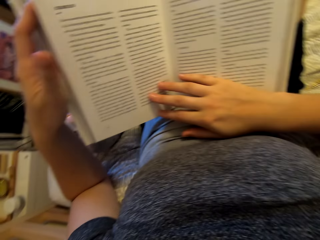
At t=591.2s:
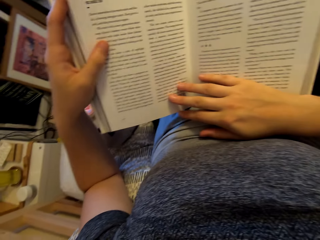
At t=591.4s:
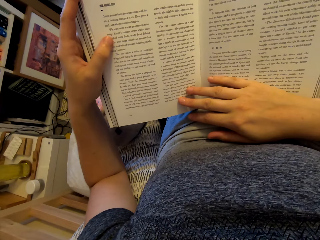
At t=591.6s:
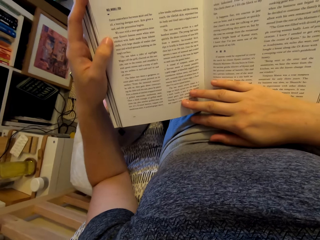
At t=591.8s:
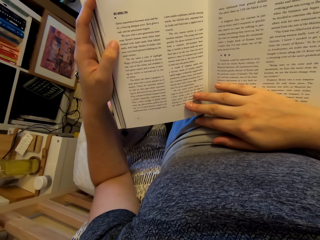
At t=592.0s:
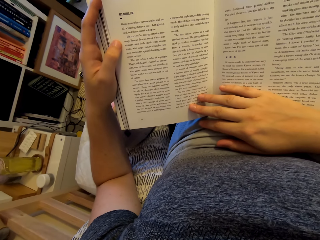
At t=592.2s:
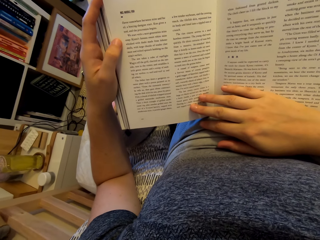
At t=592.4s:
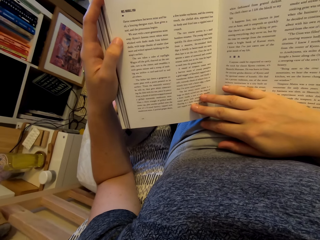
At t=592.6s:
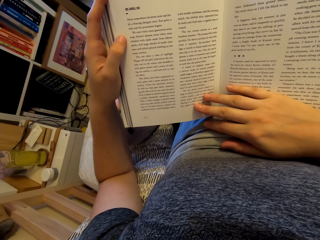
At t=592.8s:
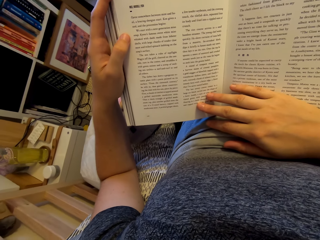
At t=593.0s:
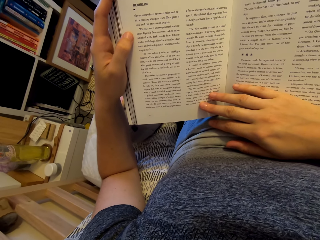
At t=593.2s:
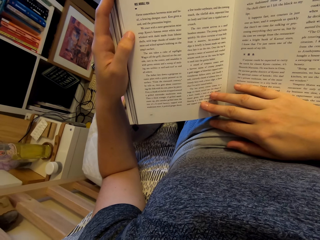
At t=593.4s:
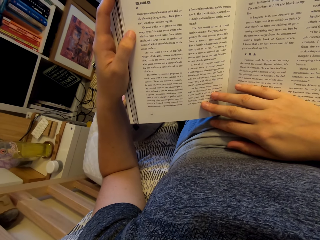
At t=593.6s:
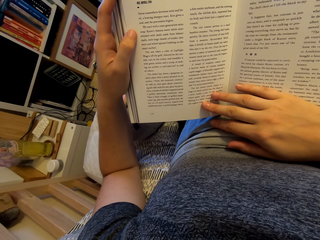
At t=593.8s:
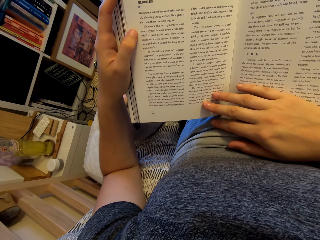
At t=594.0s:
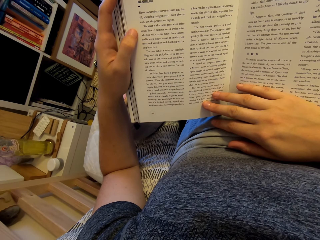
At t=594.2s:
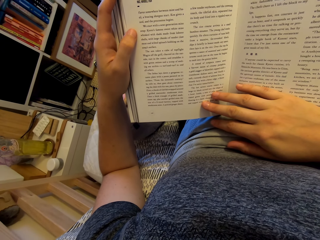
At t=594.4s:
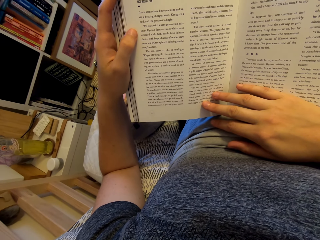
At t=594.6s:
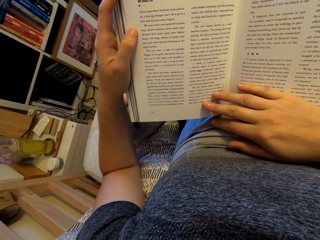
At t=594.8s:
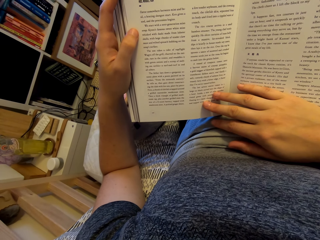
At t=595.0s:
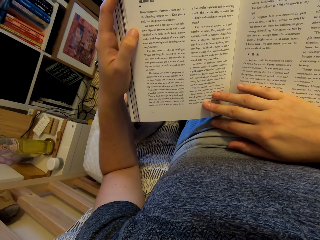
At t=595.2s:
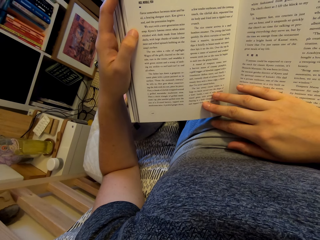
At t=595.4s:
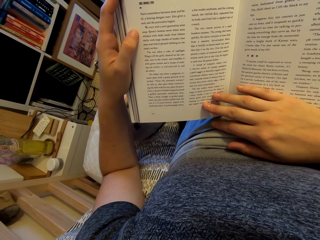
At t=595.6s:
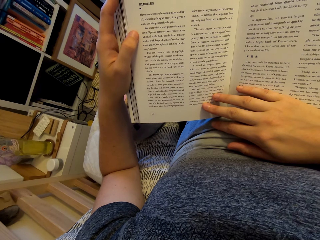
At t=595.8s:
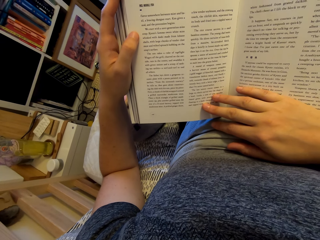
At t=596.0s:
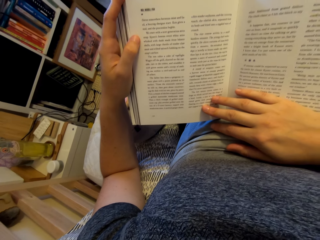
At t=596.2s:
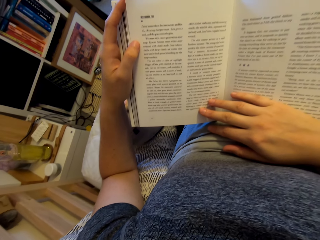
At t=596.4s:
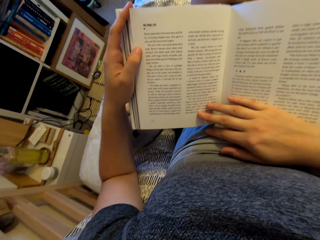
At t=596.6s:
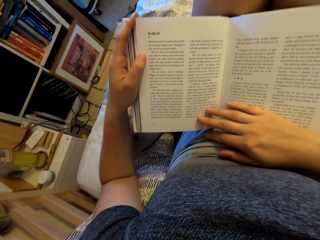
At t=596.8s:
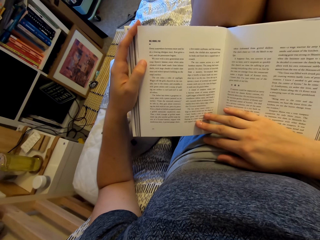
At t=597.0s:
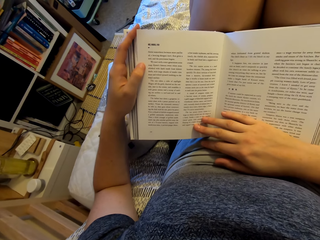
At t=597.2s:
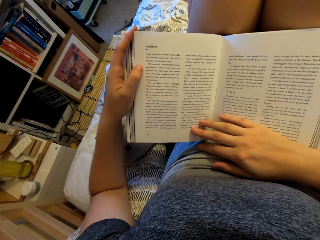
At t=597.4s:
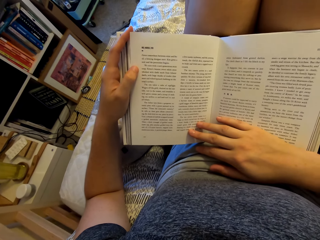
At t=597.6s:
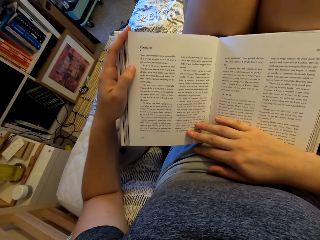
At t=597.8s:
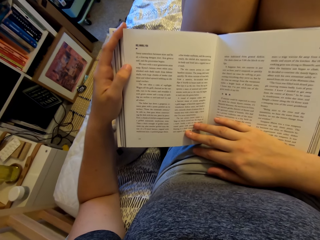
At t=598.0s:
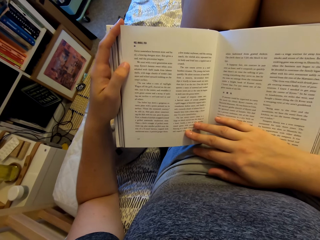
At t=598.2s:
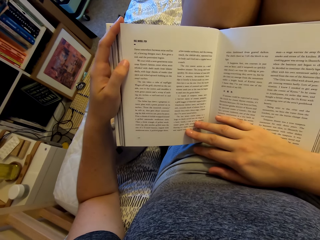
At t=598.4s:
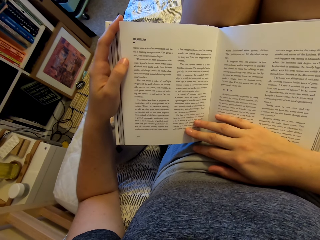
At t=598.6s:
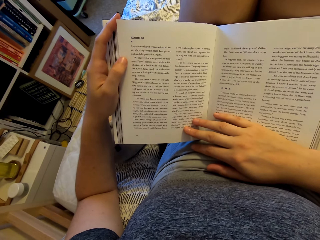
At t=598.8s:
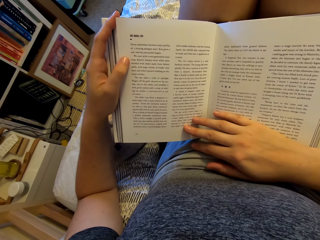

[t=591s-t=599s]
The camera wearer reads the book.

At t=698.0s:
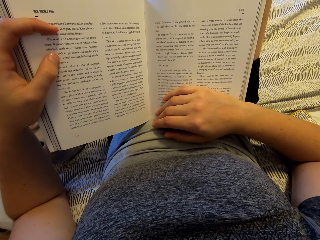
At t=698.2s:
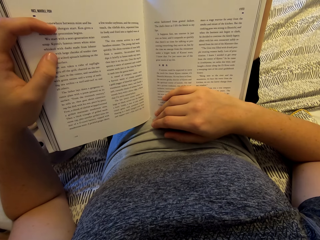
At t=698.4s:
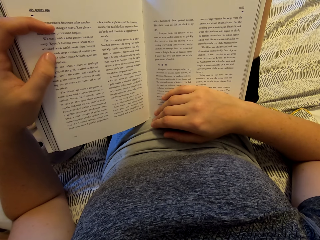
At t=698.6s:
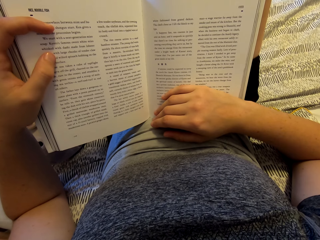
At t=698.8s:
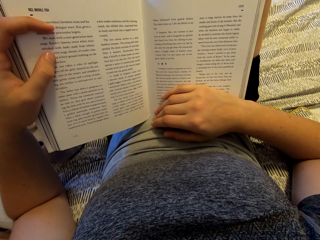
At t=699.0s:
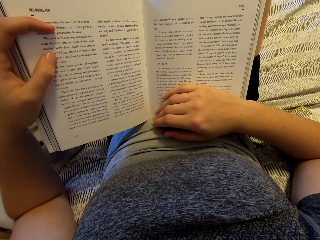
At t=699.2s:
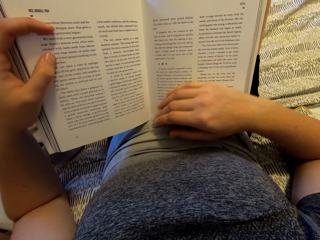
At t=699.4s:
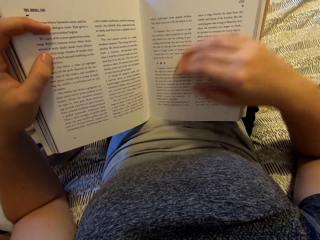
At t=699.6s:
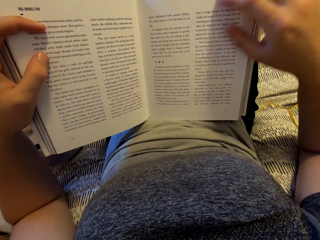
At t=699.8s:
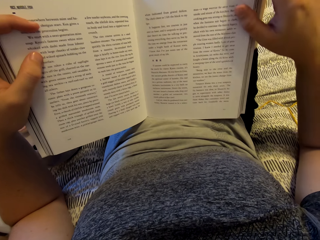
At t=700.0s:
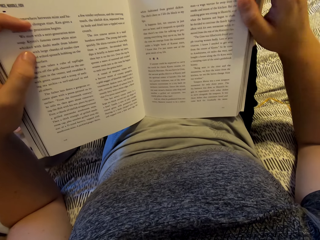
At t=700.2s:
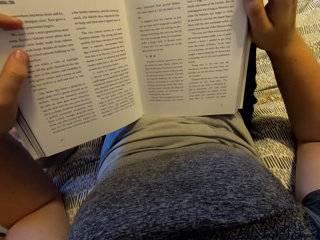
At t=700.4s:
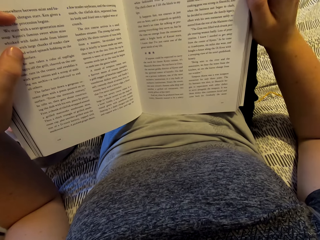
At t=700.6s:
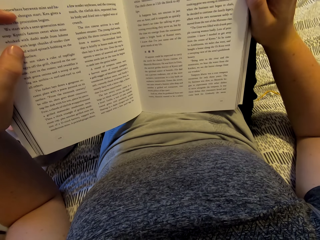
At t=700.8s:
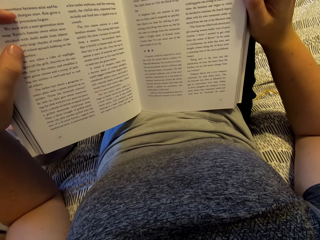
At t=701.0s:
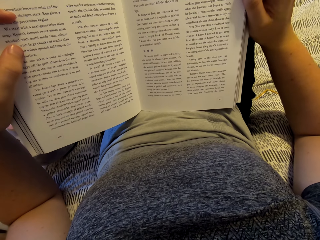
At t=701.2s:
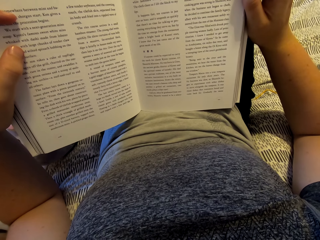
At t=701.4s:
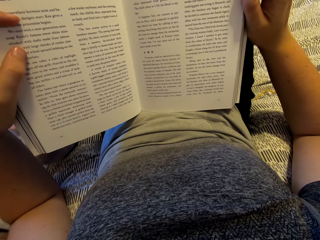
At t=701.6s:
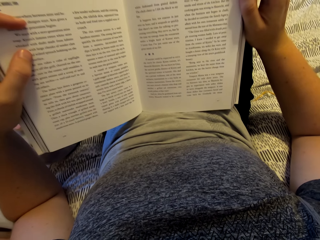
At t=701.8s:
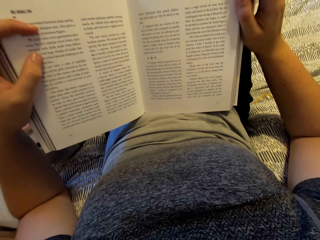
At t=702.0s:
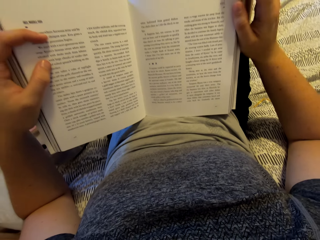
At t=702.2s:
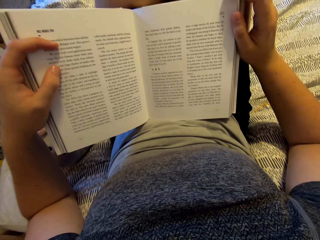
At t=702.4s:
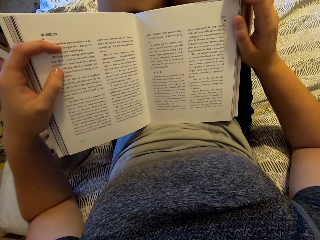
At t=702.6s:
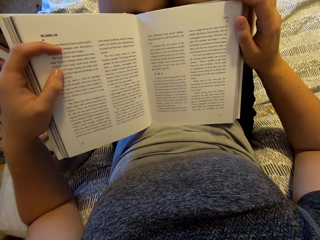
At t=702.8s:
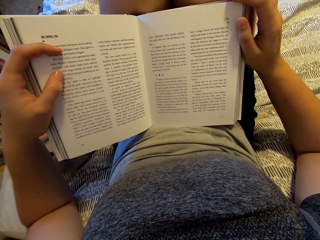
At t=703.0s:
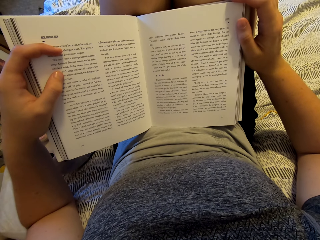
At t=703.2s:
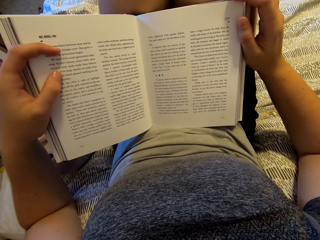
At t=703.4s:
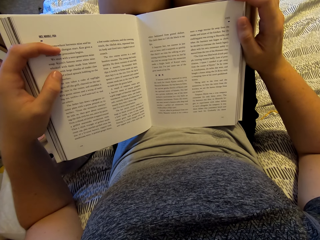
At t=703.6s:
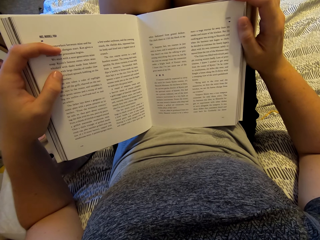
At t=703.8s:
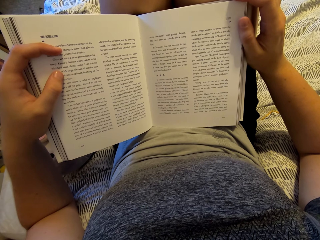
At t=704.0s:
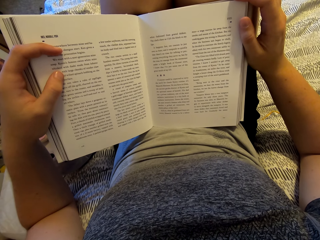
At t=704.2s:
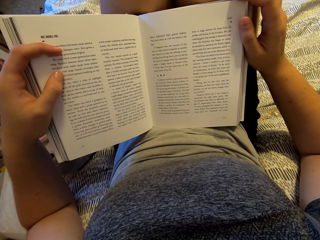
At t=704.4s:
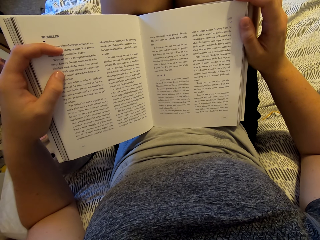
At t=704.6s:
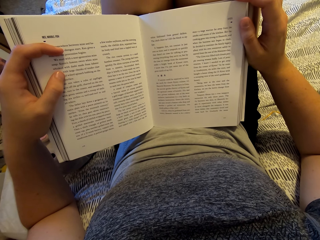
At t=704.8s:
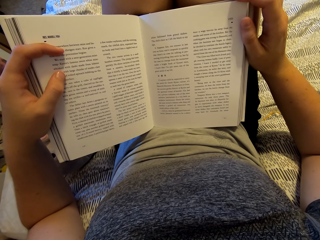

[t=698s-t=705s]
The camera wearer moves the right hand on the book.

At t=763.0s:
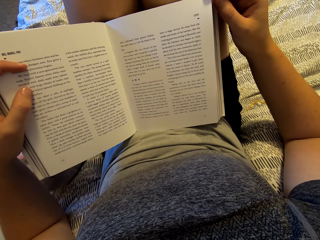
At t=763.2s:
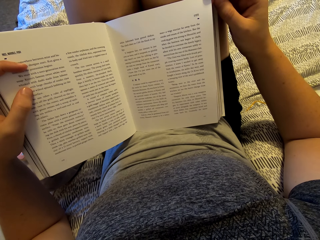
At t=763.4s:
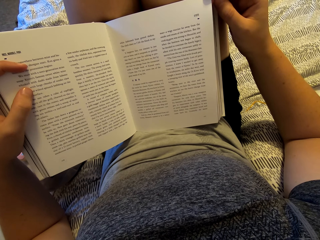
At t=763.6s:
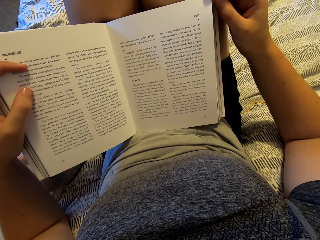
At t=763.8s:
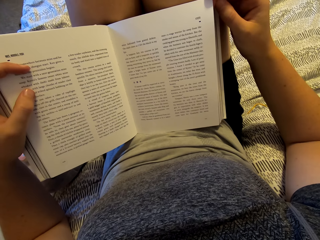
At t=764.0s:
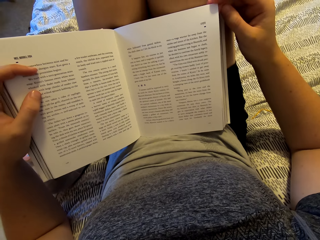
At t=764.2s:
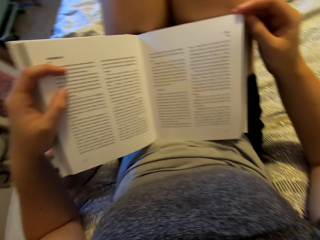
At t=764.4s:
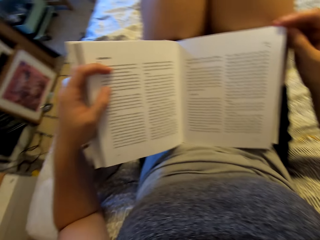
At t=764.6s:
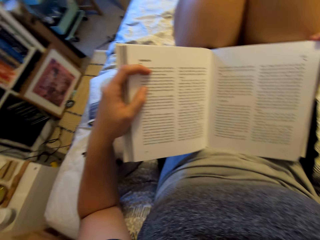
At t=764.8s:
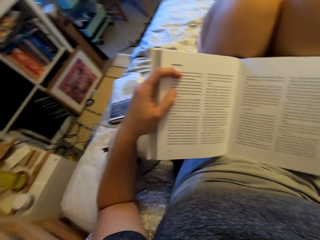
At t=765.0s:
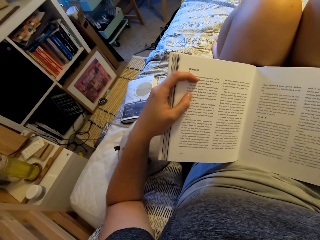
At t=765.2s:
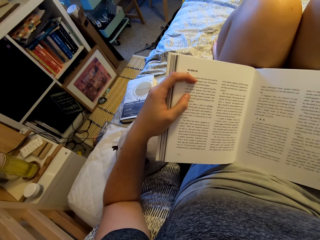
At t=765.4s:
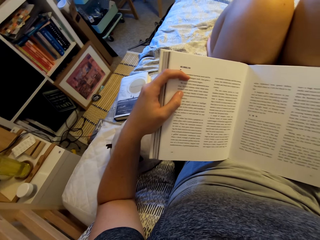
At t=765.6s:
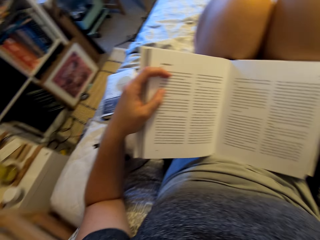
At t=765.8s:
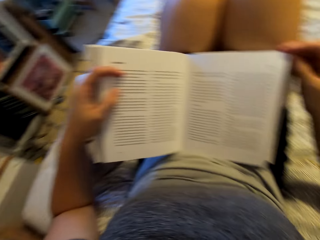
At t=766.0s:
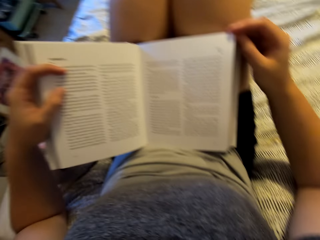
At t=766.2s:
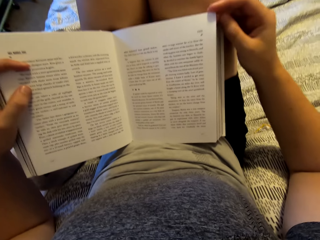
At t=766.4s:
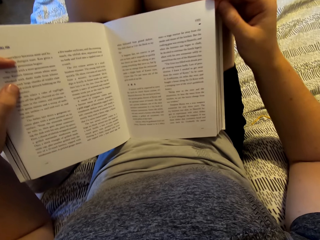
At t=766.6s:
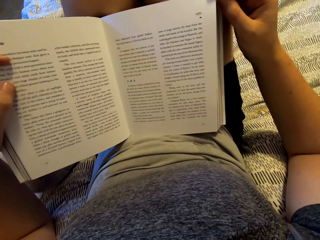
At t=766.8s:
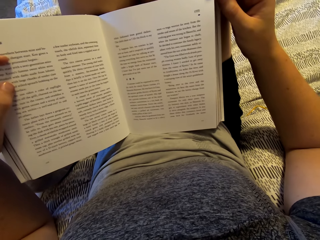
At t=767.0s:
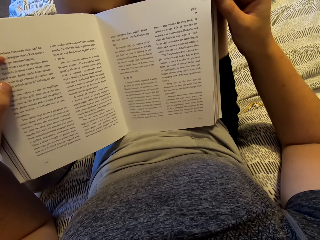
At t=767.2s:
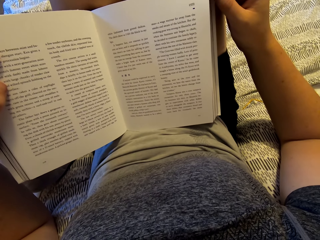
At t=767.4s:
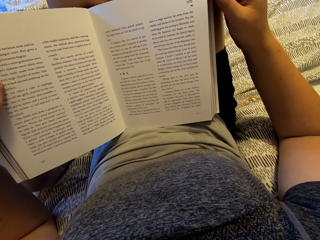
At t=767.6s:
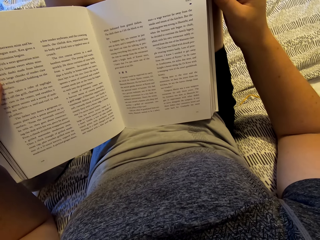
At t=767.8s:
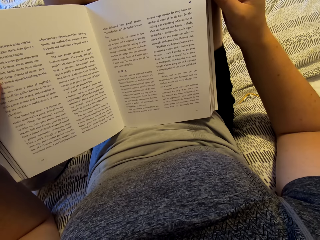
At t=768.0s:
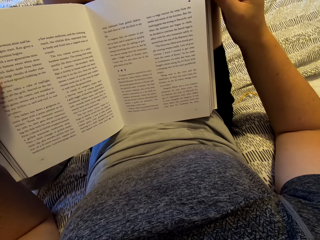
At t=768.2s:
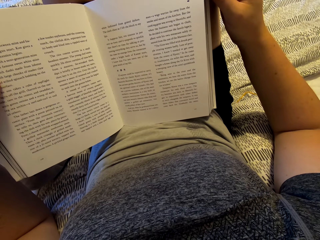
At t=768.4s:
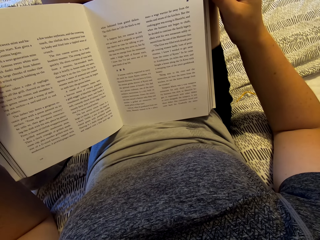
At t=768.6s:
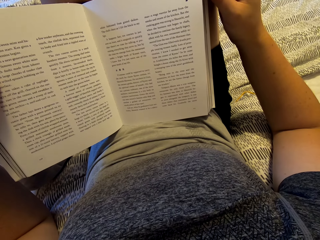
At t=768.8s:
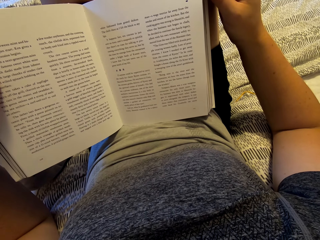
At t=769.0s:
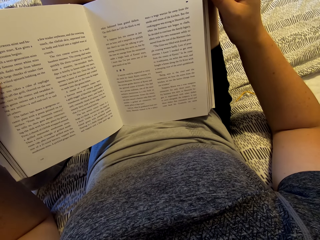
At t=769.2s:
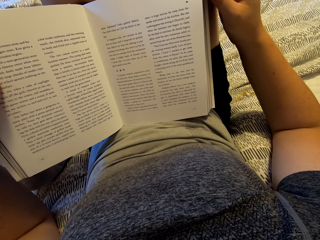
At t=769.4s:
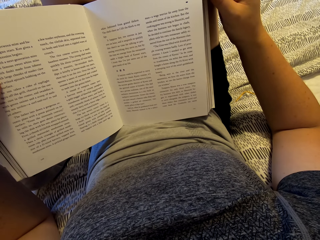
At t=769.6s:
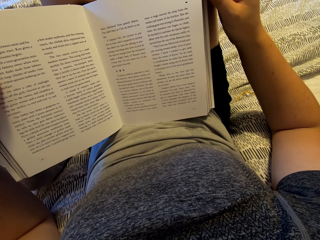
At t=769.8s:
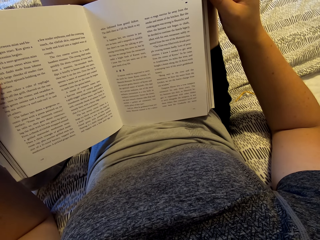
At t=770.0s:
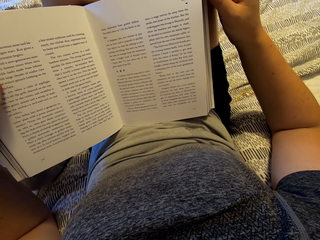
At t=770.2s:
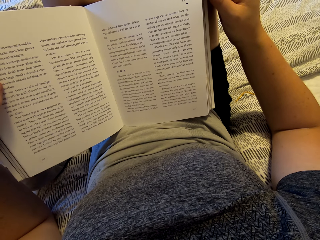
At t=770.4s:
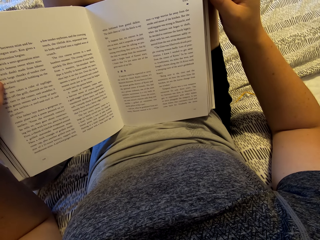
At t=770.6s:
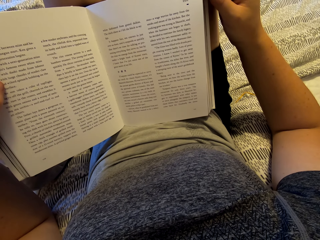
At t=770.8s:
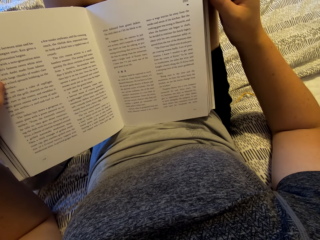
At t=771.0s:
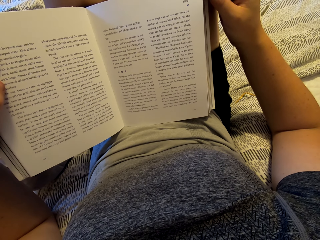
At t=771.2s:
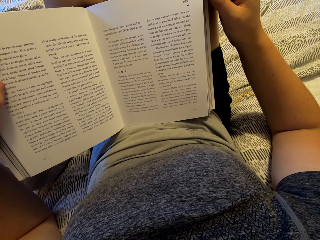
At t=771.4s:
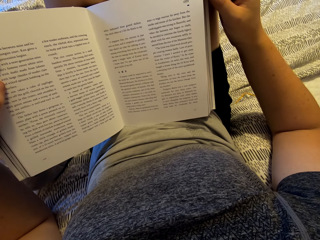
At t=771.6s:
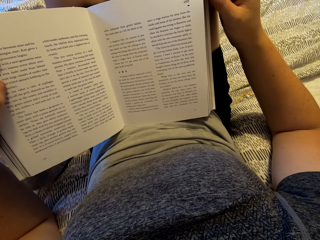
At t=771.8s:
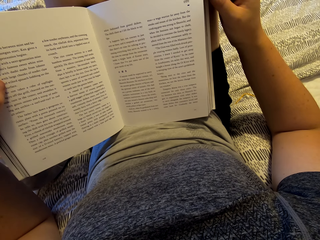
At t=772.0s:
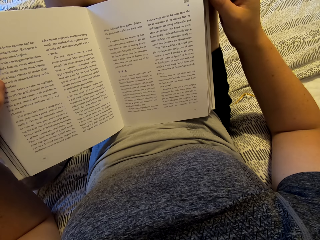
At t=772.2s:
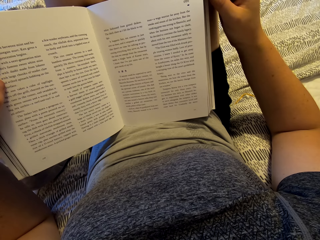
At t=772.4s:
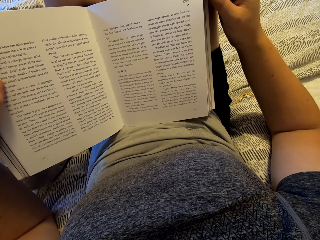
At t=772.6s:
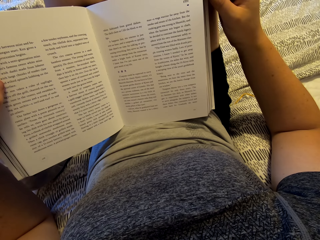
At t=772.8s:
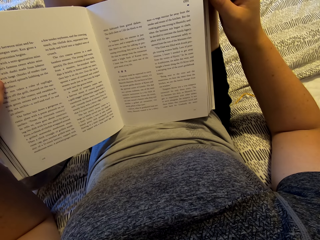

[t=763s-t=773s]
The camera wearer looks to the right. They read a book.
